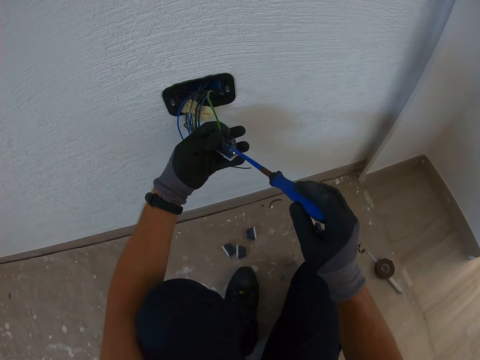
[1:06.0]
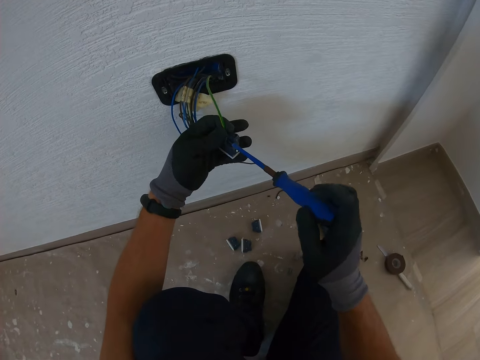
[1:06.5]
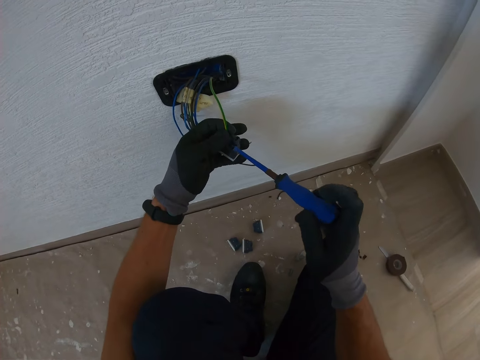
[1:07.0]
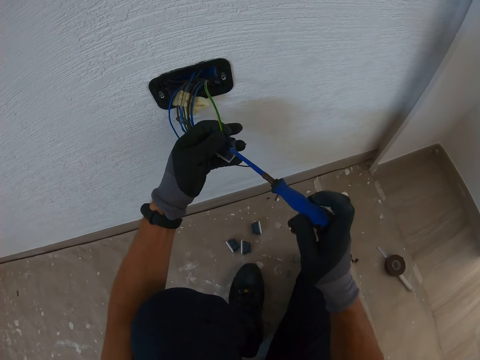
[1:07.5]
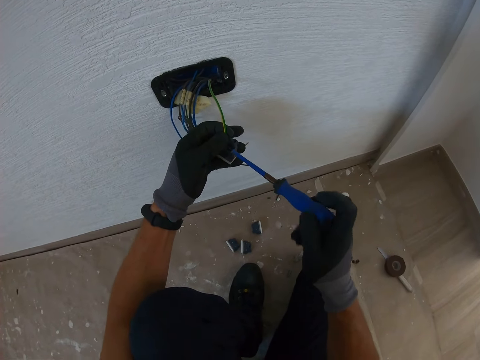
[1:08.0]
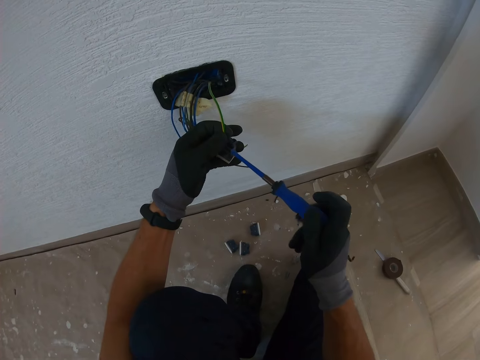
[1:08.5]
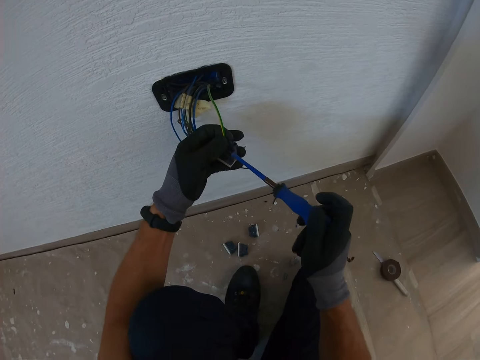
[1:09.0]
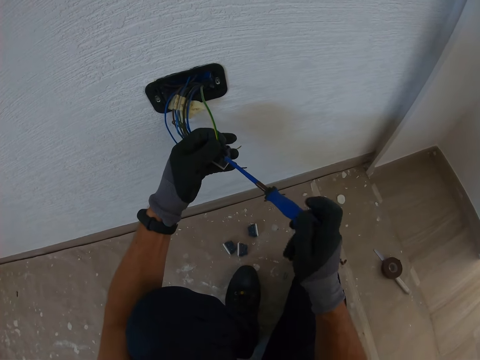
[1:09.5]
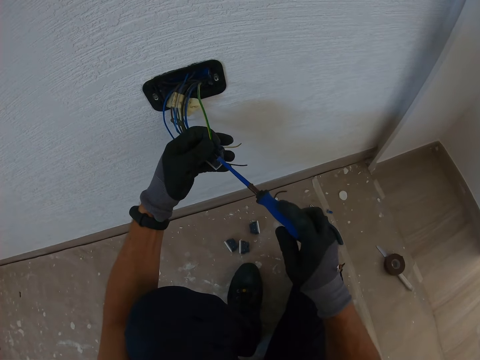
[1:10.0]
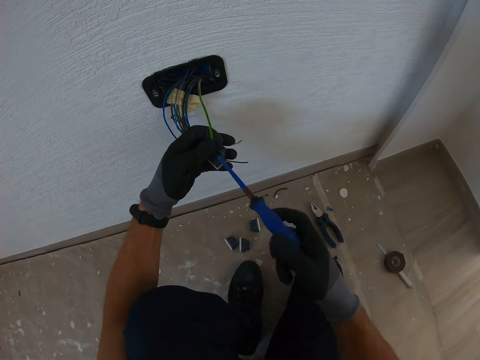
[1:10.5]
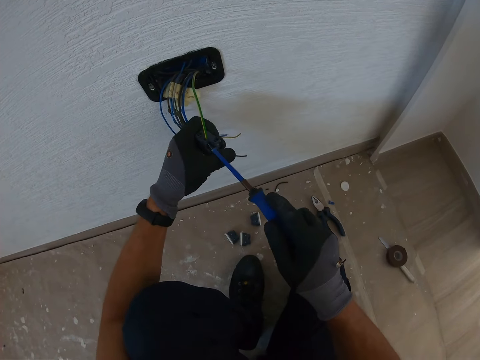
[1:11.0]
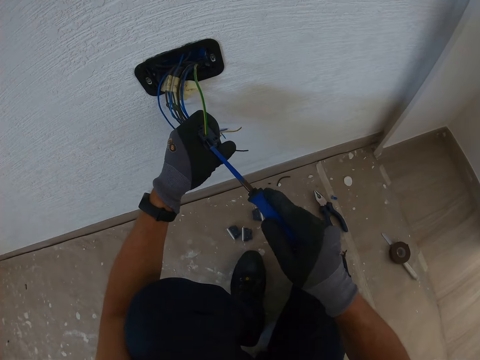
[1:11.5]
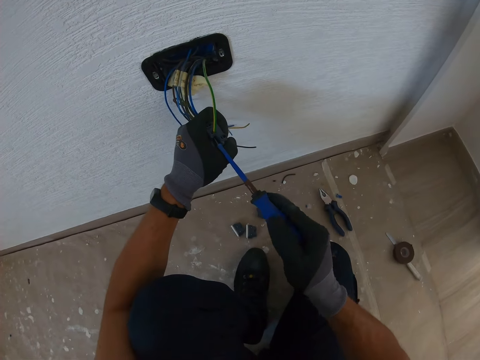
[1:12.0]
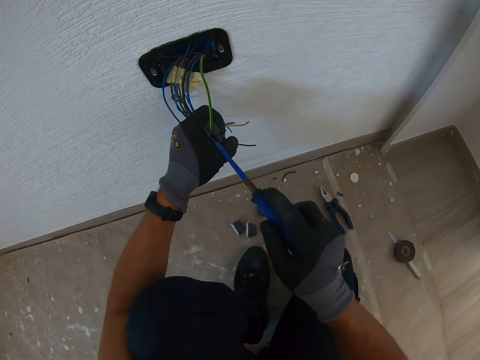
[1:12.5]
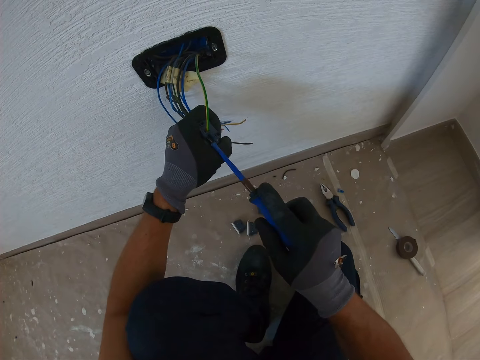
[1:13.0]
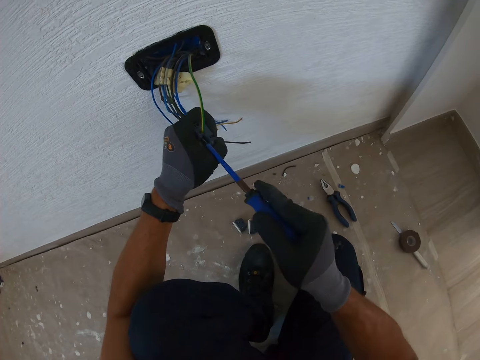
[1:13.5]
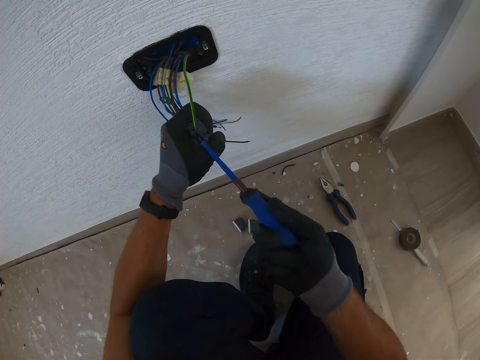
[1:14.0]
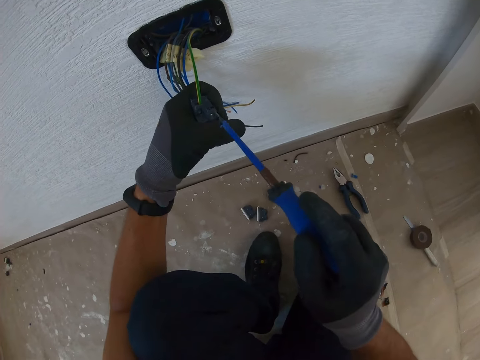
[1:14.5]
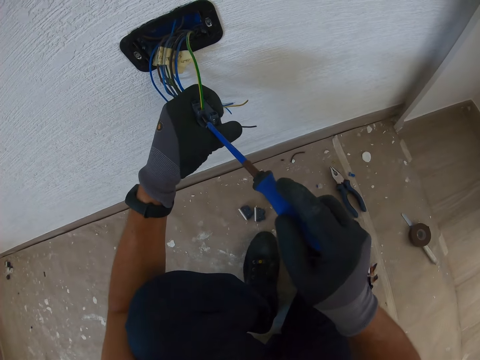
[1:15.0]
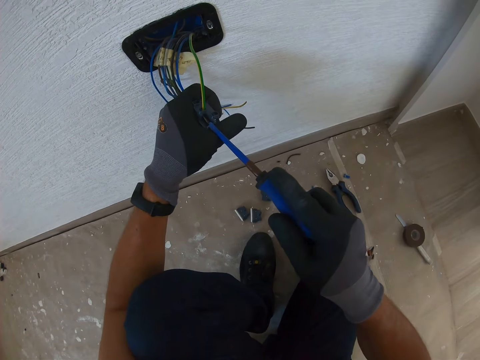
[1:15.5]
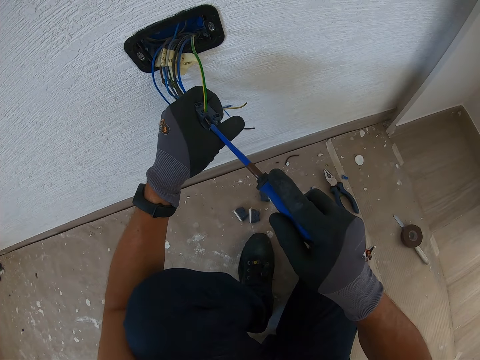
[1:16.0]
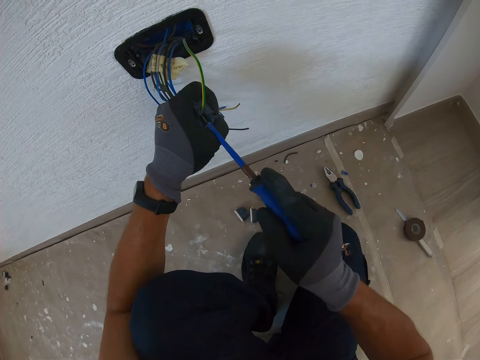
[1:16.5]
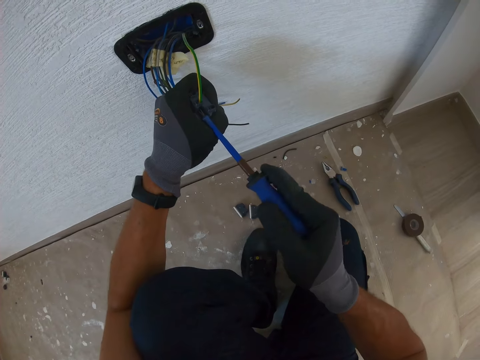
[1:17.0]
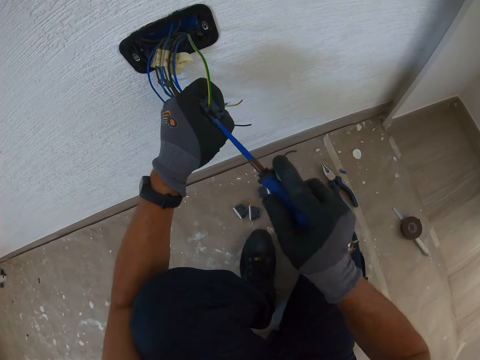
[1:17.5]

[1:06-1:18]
The camera wearer fixes a wire on the fuse with a screwdriver. They screw the screw in something with the screwdriver.

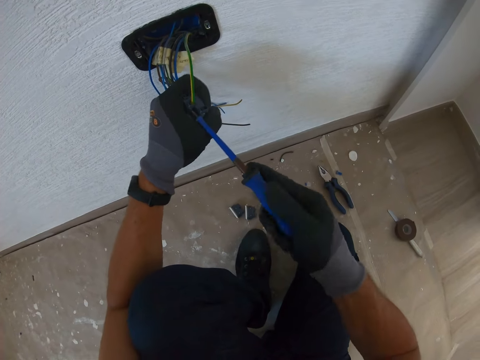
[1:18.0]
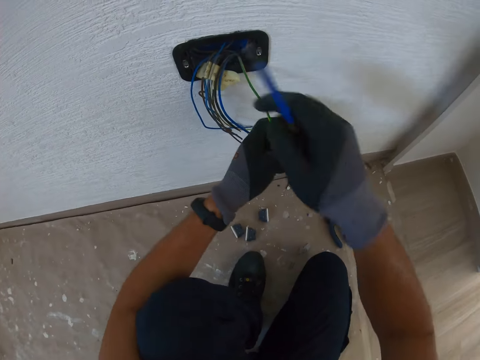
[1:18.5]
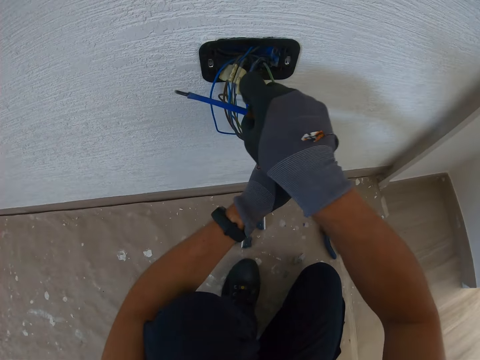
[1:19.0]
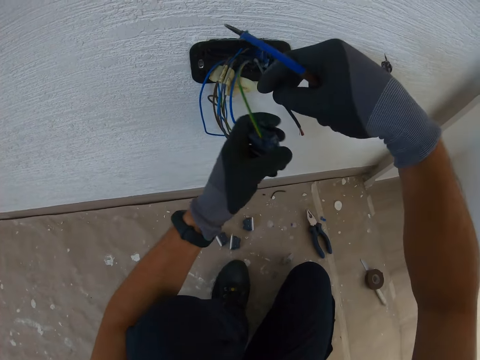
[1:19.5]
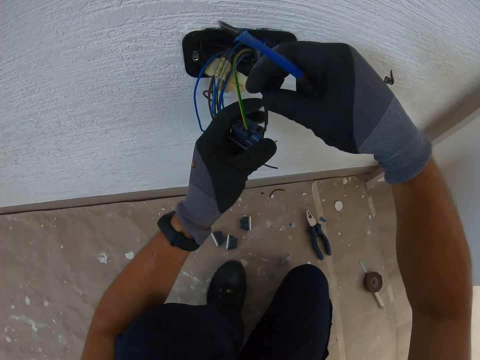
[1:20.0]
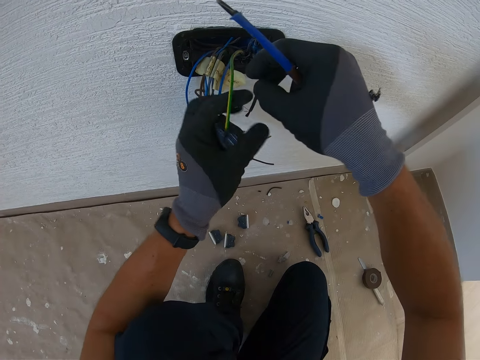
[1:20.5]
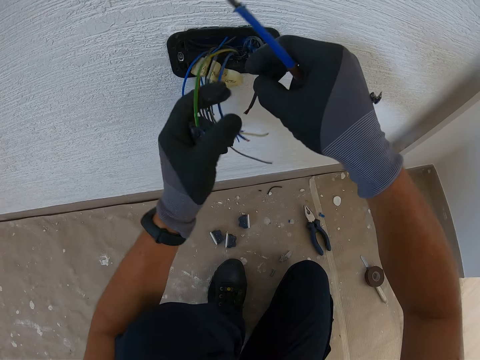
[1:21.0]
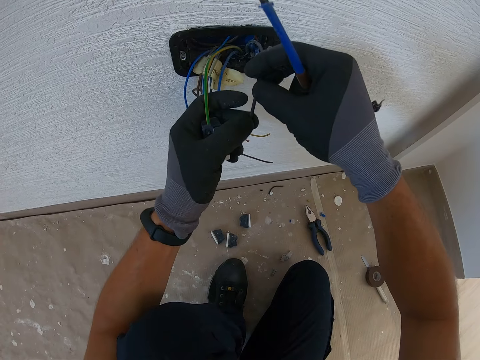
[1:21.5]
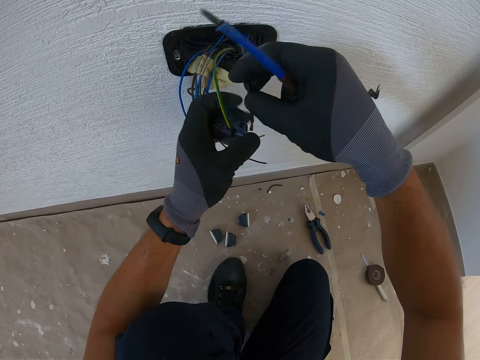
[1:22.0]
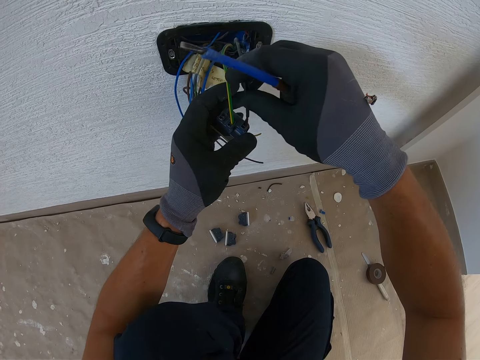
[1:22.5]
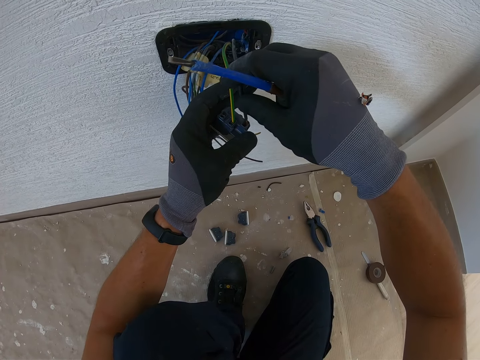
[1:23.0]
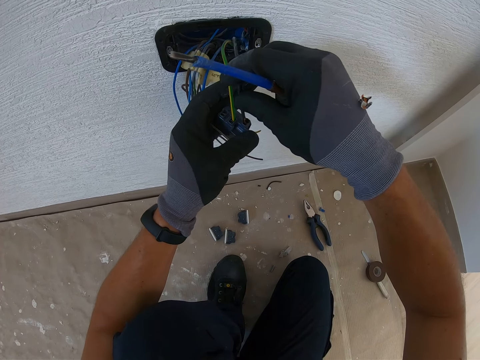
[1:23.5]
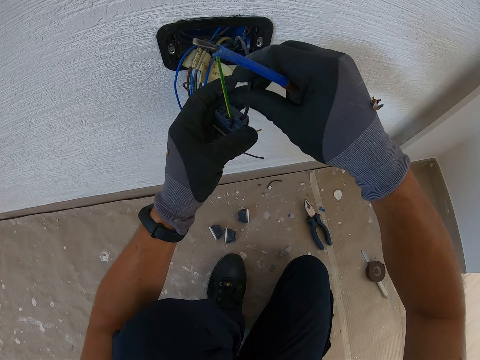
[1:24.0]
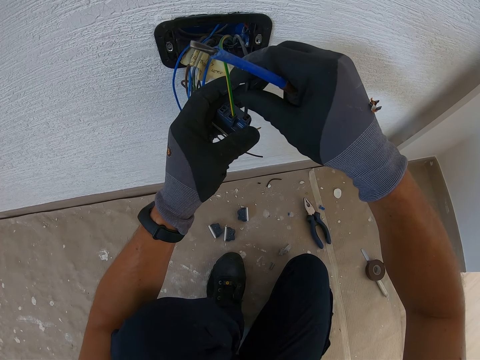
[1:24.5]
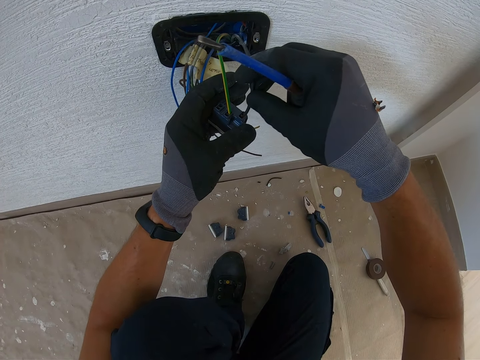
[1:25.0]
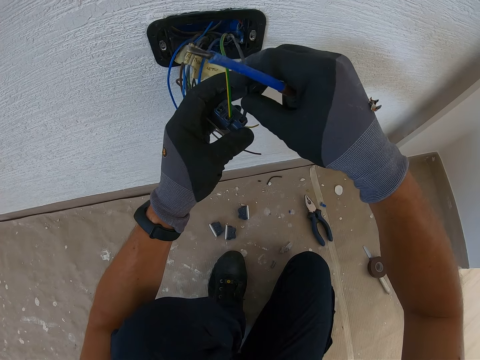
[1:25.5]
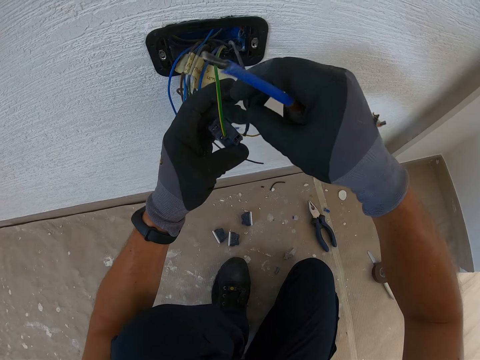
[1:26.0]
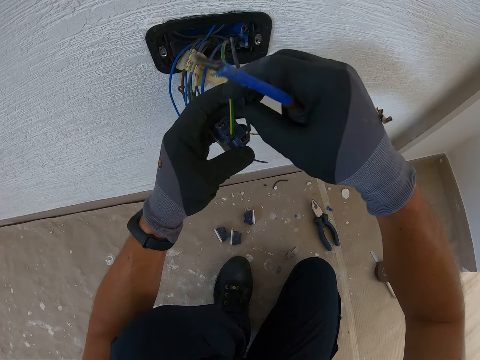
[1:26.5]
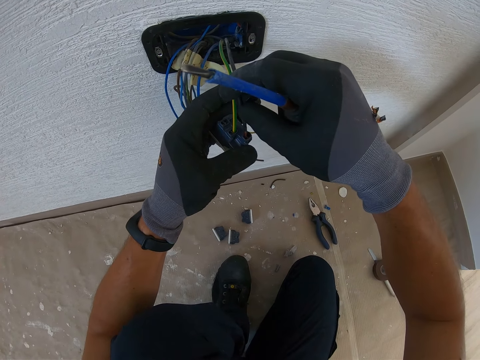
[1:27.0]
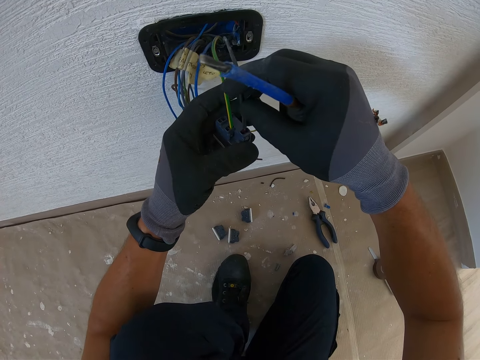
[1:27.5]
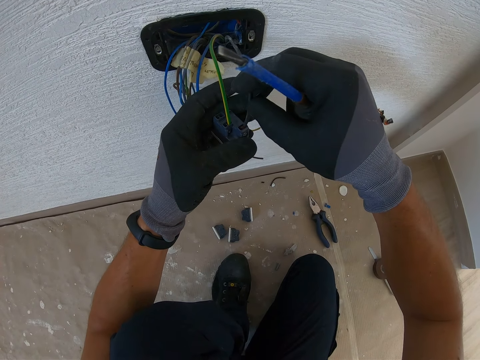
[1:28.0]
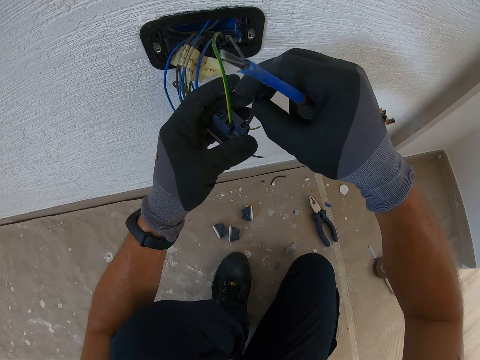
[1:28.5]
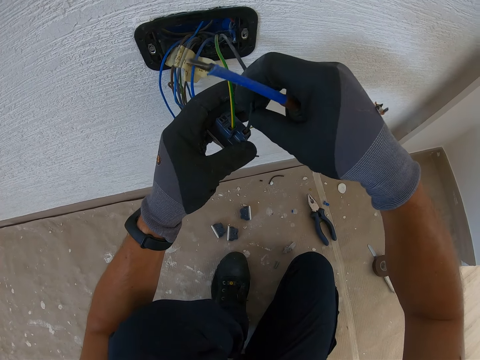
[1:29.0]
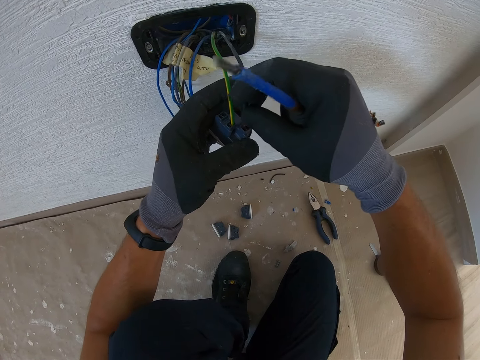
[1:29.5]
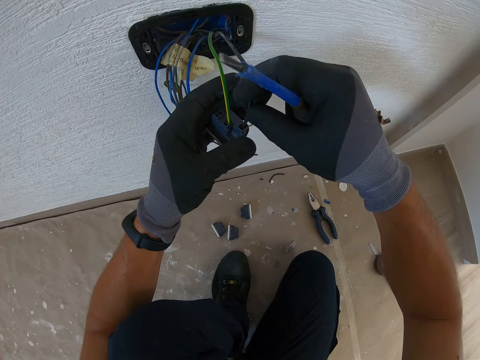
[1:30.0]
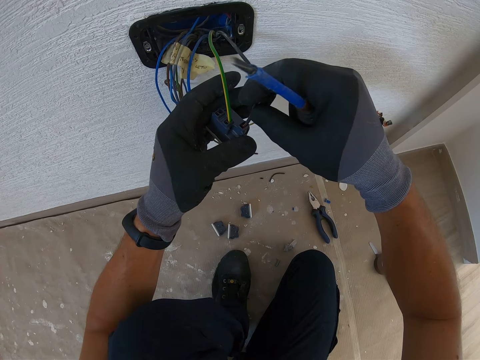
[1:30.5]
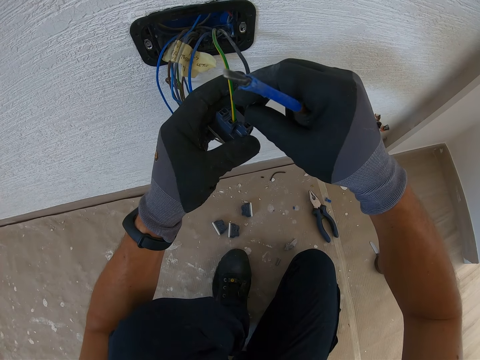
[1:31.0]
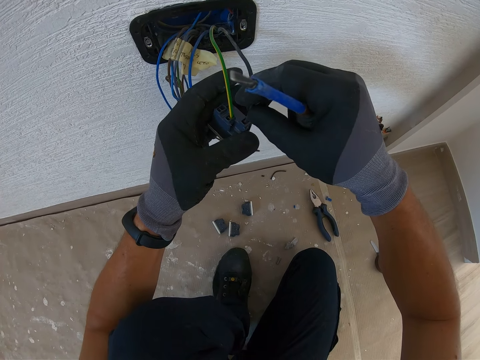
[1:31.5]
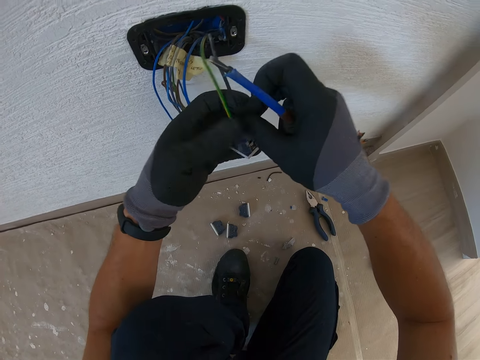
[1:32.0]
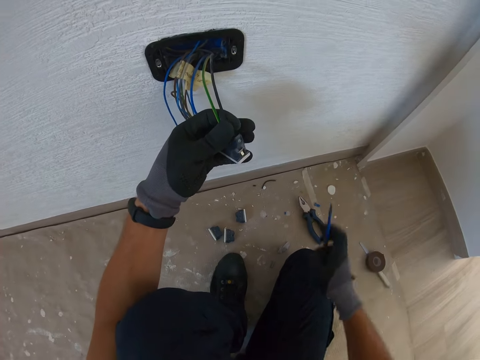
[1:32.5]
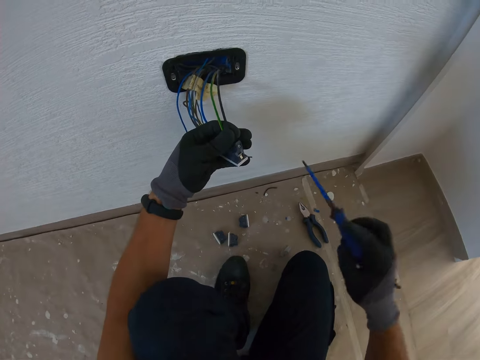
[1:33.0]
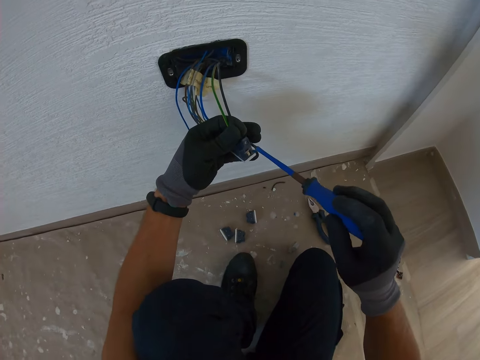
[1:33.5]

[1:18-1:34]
The camera wearer picks up a wire. They align the wire. They fix the wire on the fuse. They insert the wire in something.
